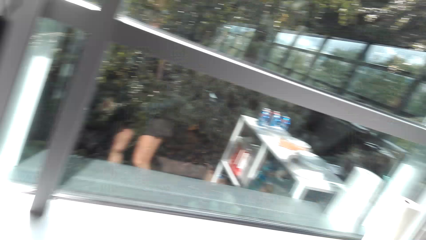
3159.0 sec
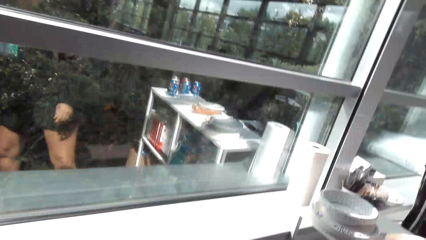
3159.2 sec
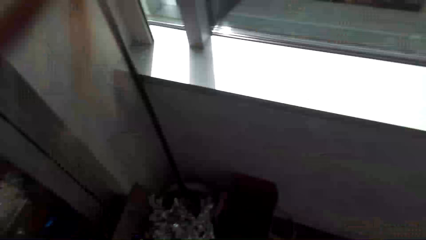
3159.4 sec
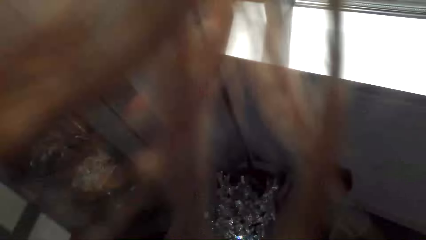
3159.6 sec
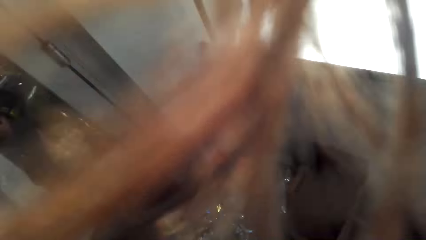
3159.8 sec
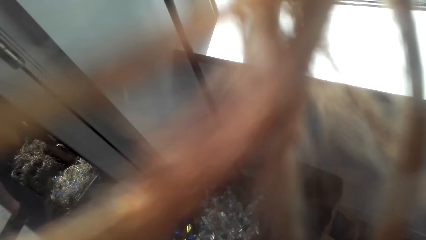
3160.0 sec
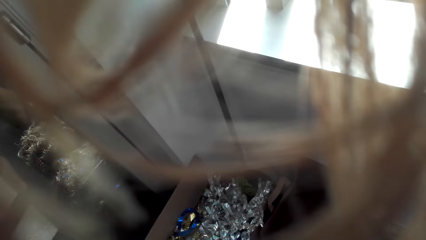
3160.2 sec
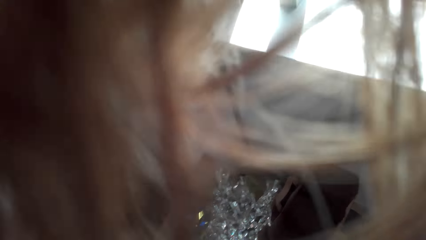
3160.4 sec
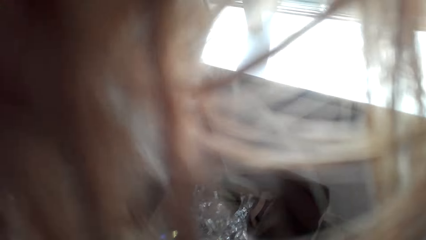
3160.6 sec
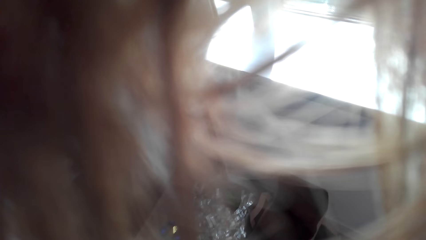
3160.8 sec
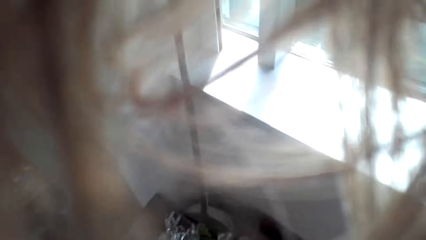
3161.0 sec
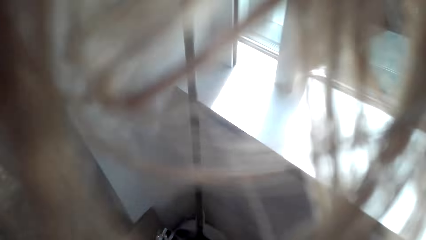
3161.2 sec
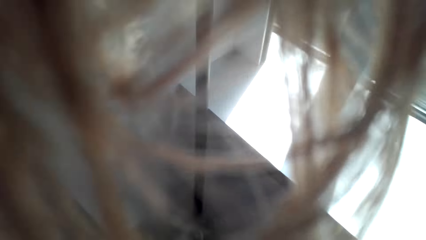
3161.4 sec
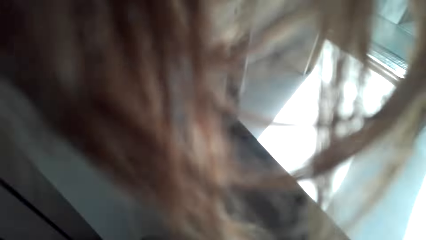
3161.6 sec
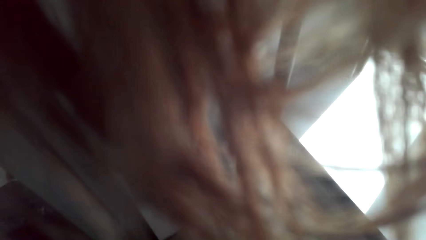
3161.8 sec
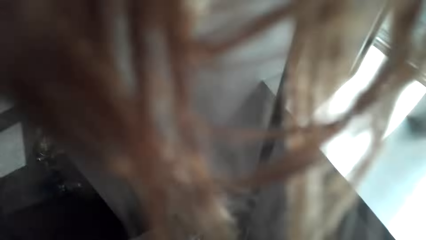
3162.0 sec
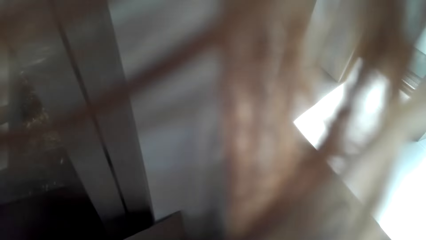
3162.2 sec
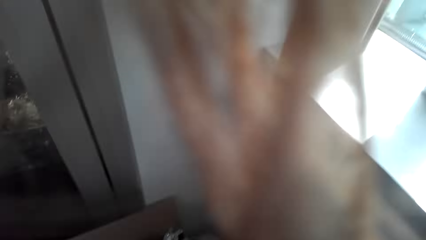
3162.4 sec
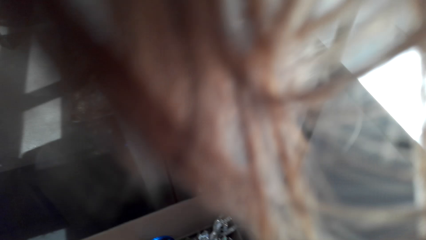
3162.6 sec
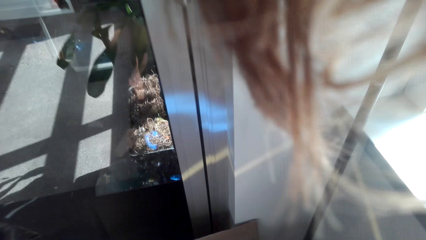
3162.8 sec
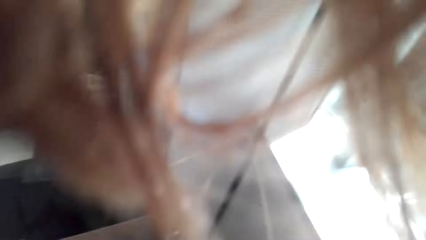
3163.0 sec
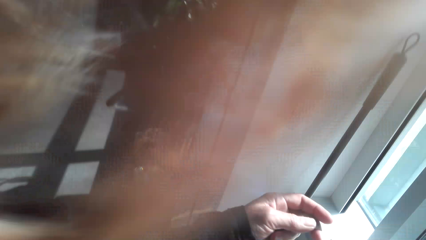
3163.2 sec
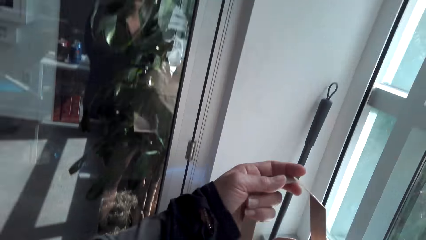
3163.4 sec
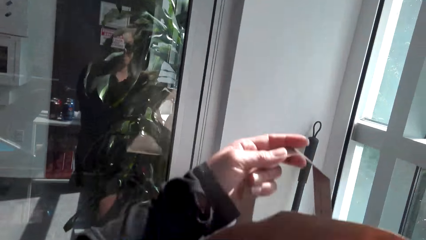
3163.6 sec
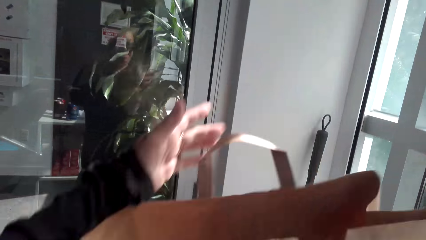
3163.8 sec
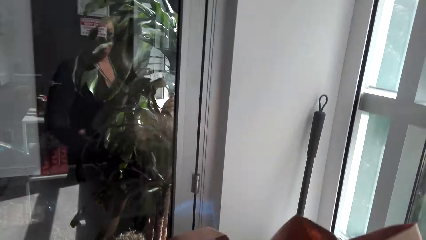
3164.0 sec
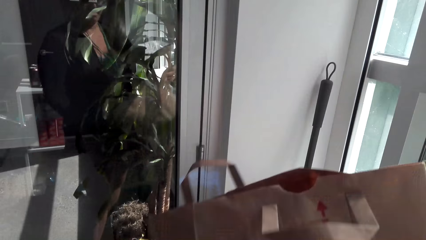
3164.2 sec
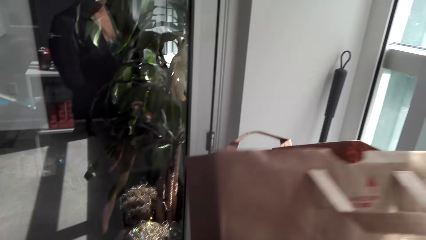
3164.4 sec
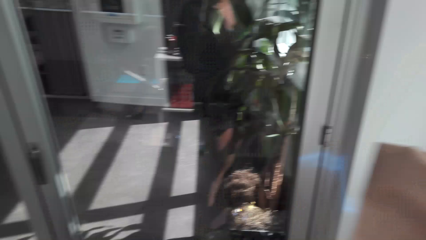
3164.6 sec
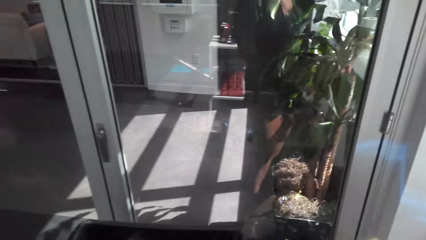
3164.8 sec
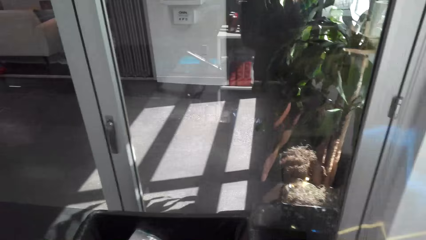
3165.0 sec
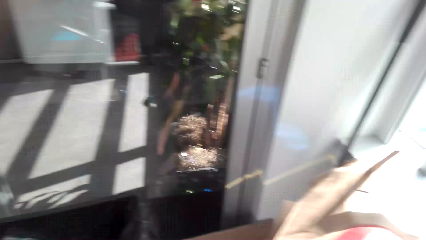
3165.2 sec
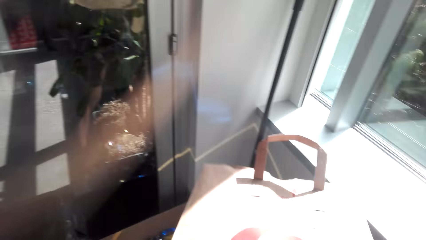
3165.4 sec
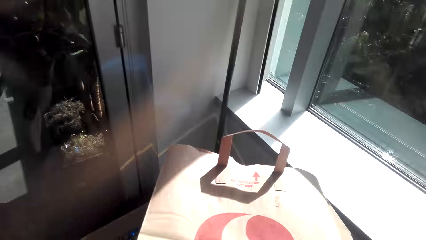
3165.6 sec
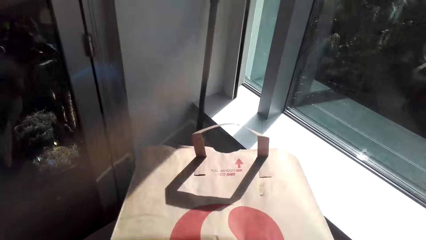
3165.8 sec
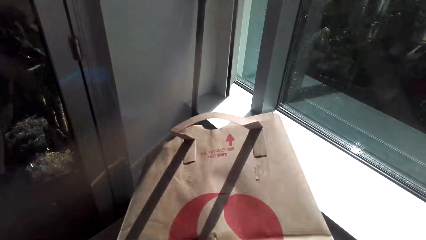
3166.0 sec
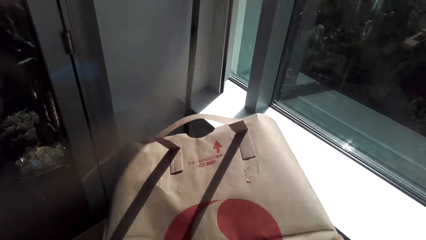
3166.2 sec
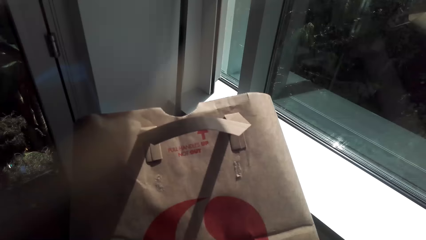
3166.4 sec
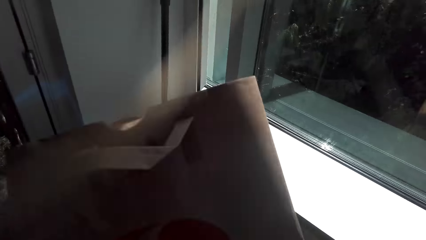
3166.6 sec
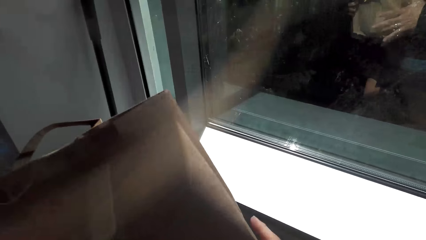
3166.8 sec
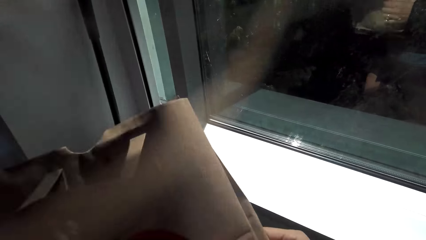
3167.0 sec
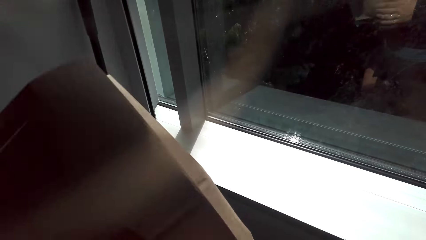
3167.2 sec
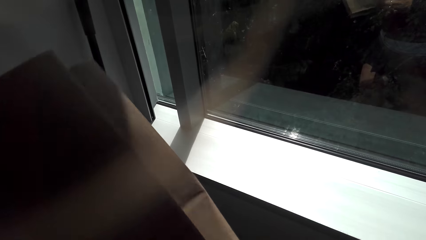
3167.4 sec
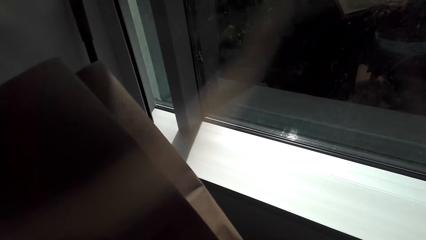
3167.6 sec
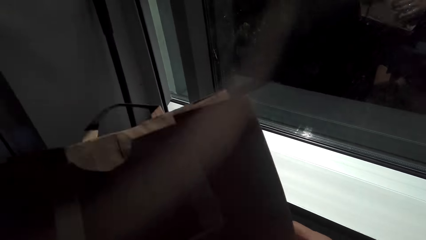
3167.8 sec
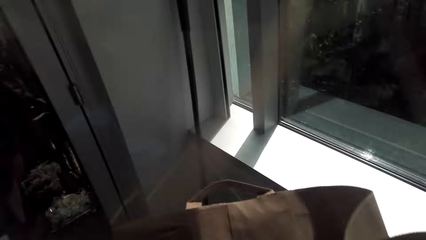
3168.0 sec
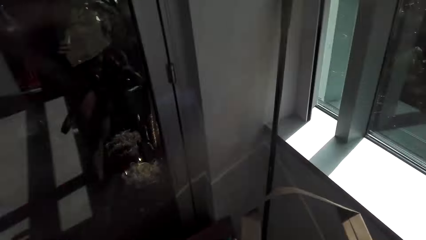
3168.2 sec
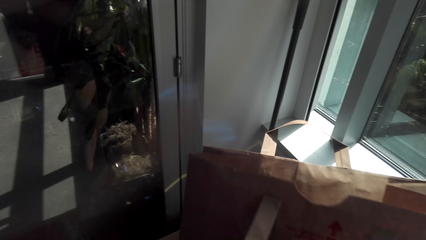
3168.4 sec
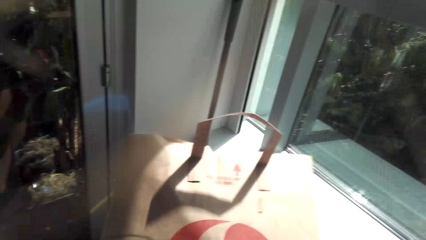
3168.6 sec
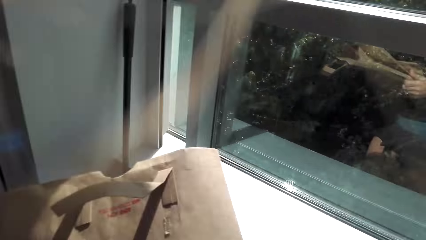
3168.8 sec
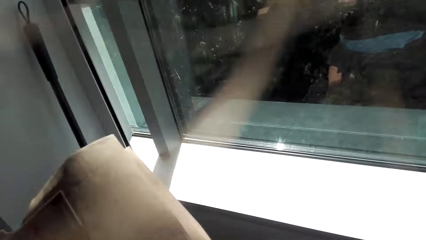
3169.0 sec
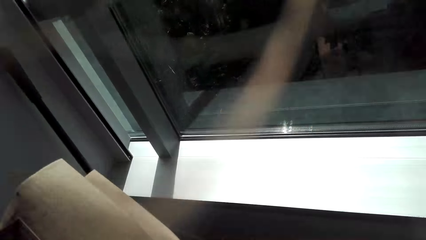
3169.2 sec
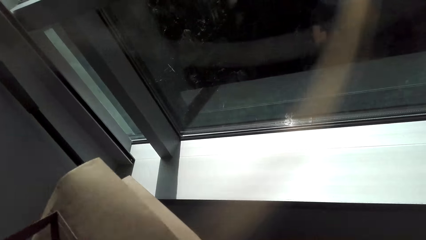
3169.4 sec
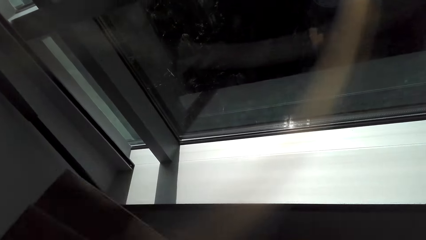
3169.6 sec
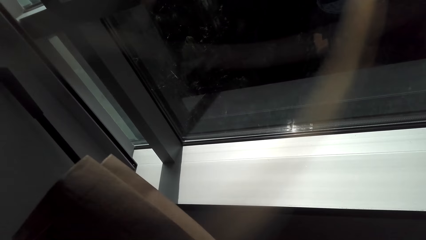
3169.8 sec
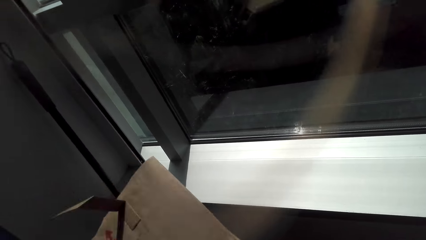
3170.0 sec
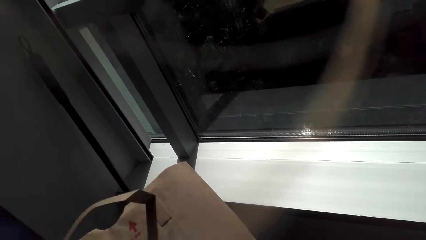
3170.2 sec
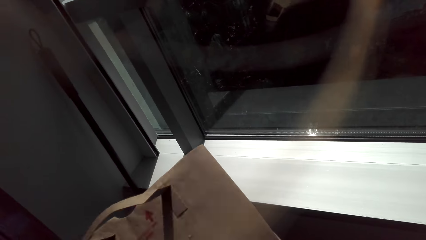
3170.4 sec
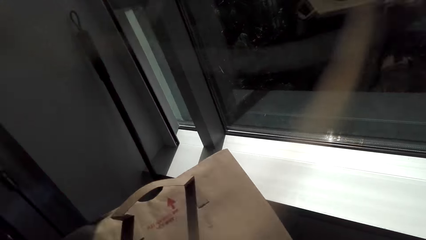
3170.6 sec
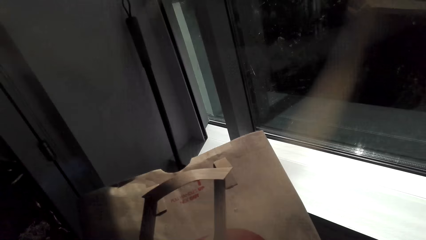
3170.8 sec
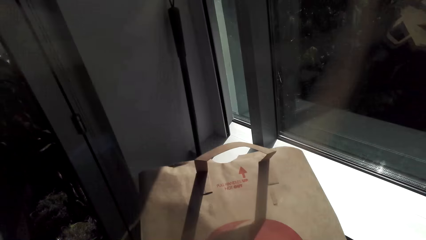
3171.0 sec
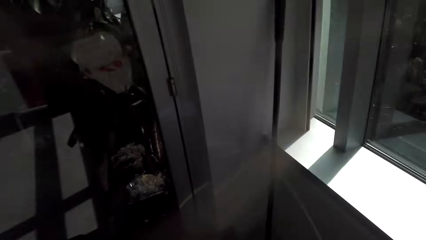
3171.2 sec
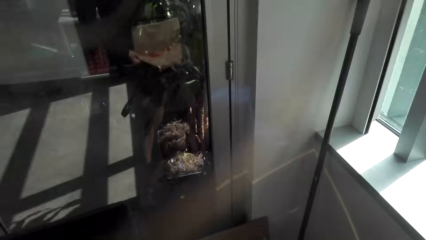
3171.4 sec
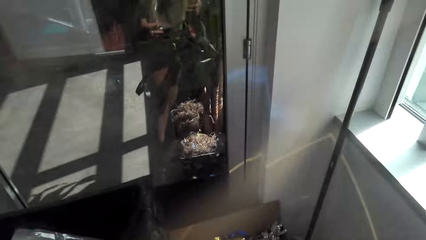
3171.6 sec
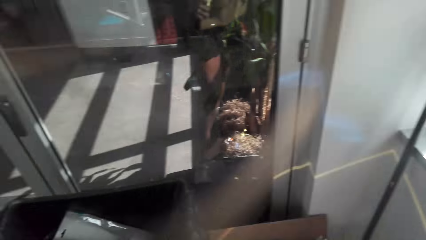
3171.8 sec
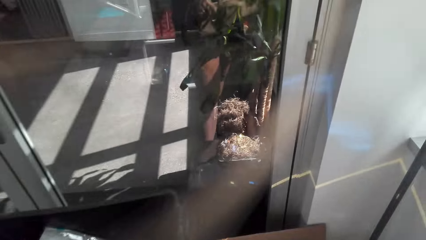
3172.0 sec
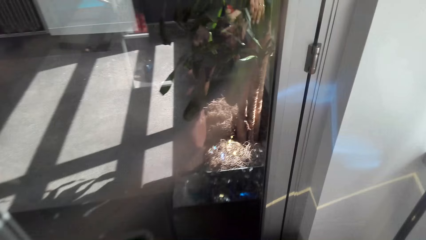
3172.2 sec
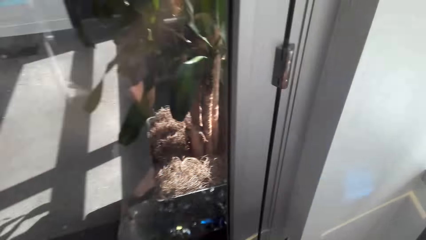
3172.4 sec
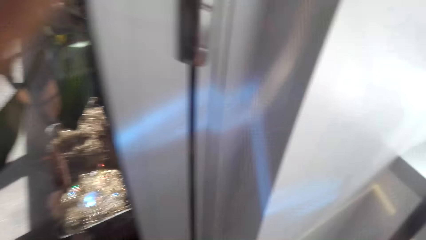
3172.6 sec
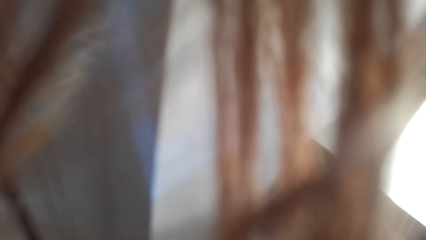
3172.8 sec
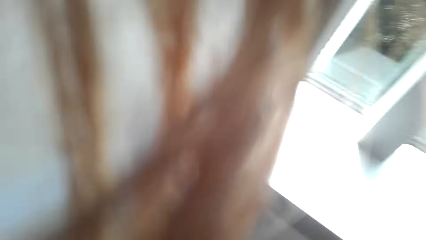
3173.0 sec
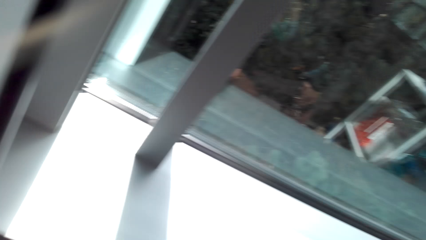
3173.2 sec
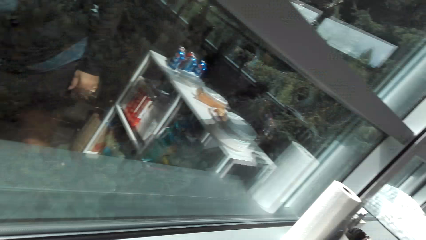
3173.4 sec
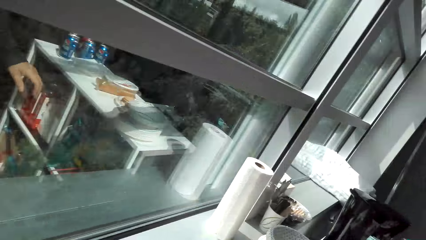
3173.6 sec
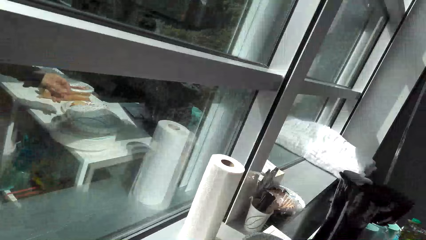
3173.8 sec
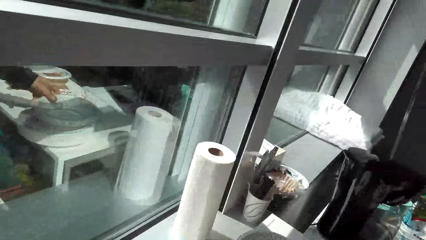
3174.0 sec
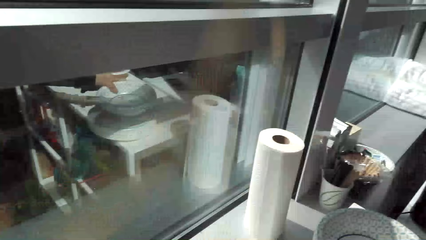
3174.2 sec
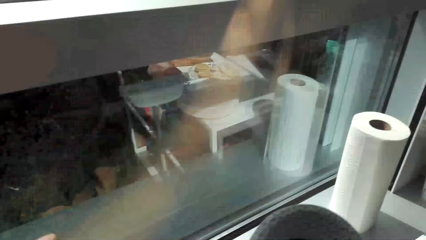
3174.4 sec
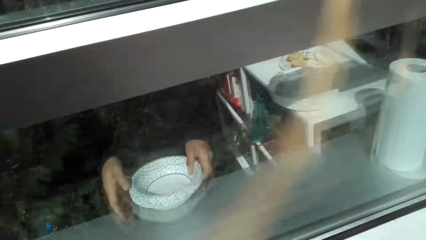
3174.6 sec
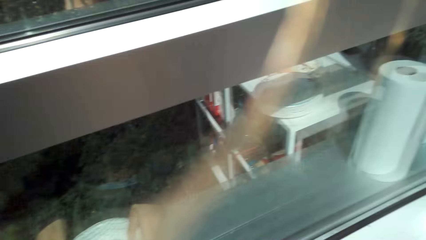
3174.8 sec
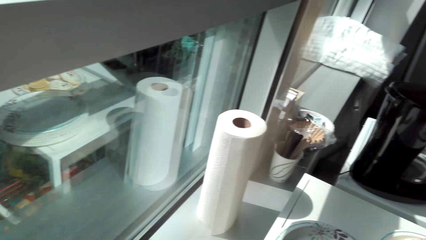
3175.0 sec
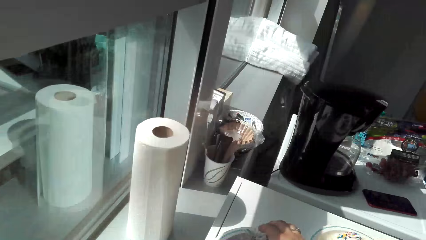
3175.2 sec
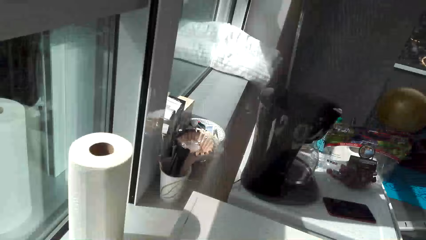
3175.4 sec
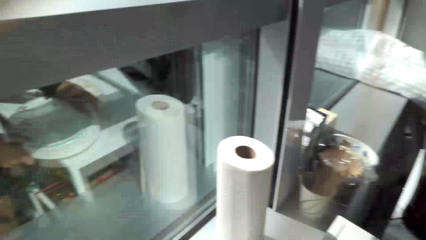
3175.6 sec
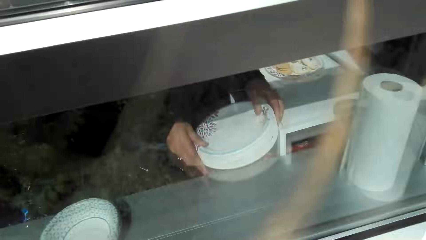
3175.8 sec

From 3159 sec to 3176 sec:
The camera wearer adjusts the camera. They put trash into the dustbin. They pick up the carrier bag. They fold the shopping bag. They pick up plates.
